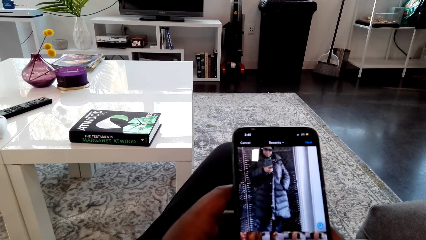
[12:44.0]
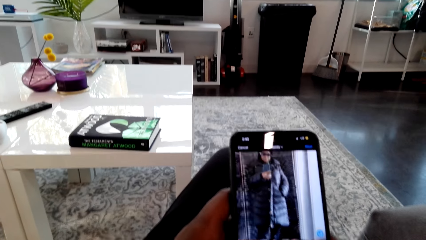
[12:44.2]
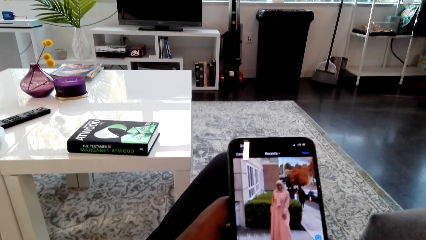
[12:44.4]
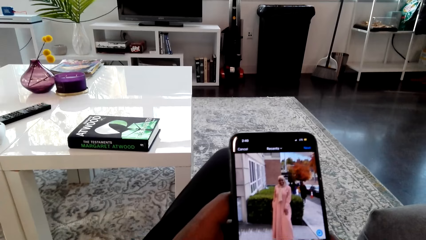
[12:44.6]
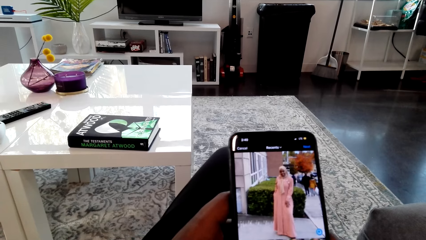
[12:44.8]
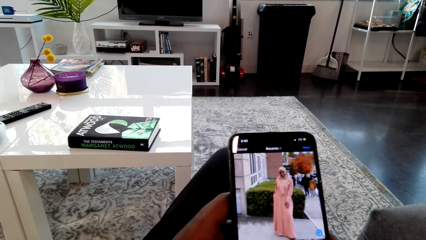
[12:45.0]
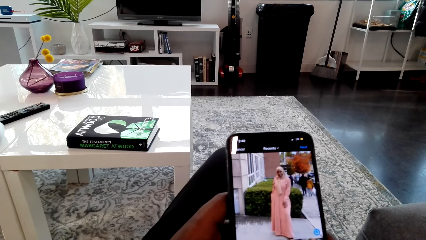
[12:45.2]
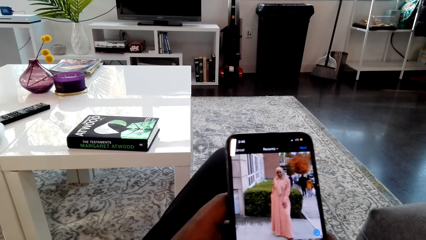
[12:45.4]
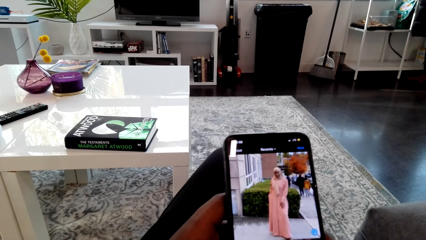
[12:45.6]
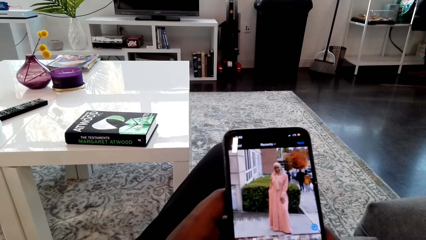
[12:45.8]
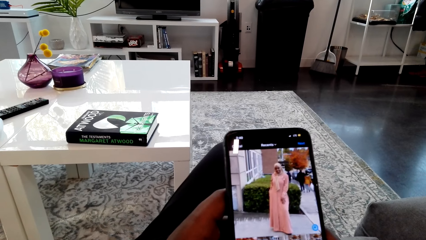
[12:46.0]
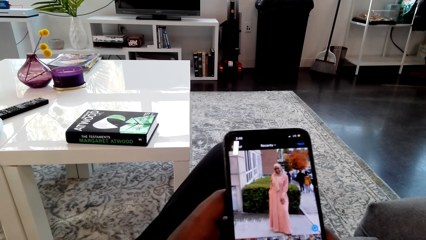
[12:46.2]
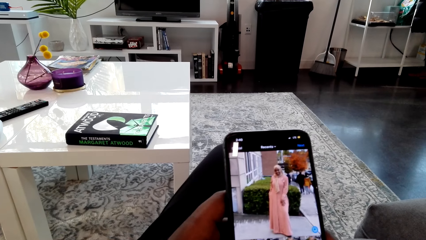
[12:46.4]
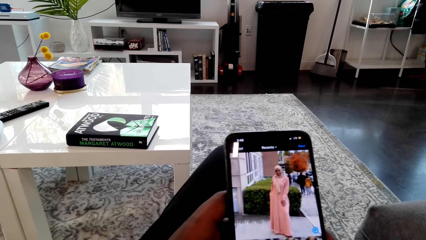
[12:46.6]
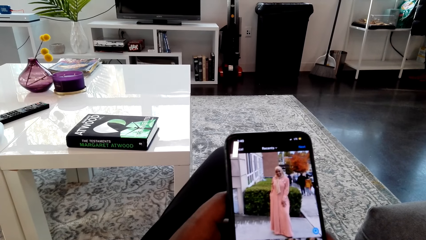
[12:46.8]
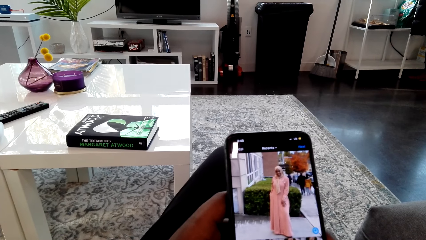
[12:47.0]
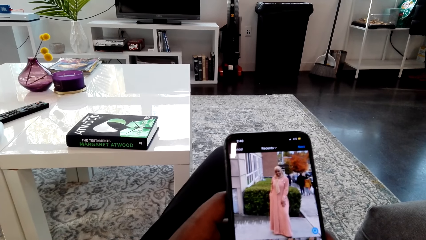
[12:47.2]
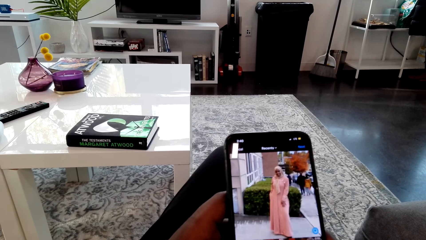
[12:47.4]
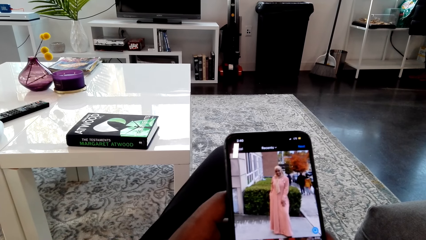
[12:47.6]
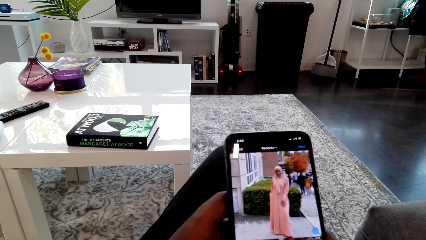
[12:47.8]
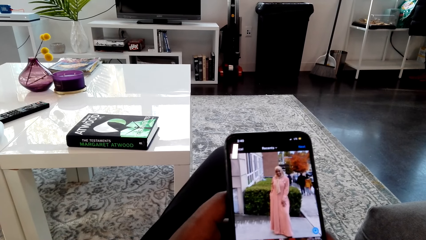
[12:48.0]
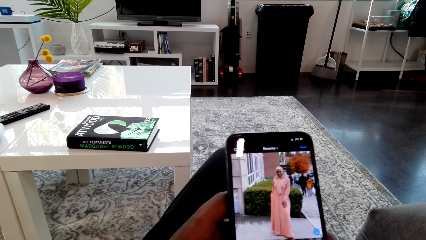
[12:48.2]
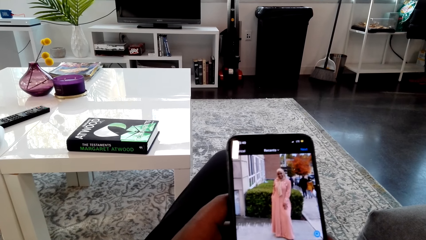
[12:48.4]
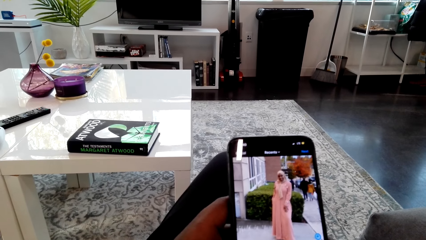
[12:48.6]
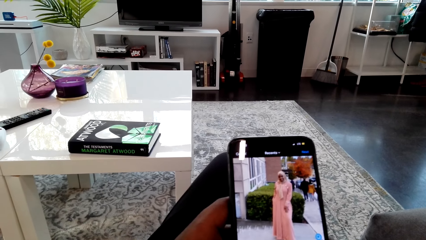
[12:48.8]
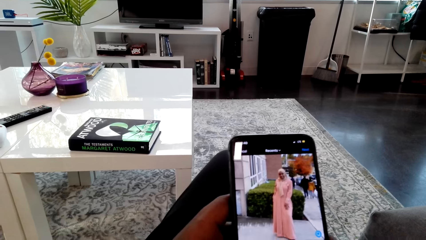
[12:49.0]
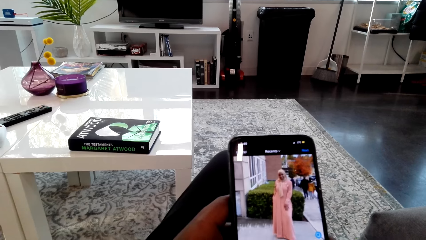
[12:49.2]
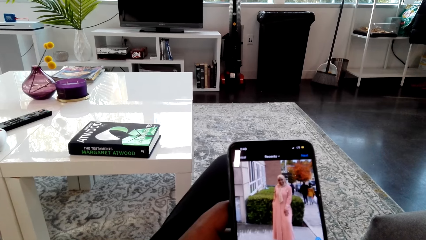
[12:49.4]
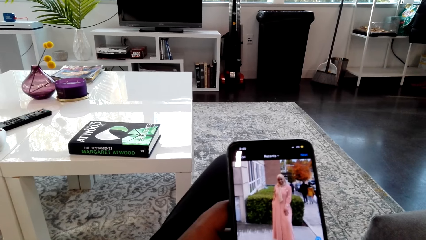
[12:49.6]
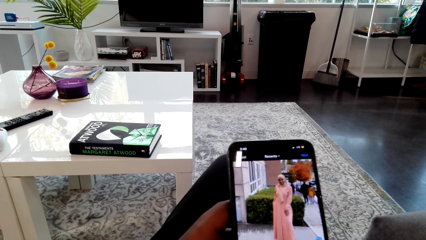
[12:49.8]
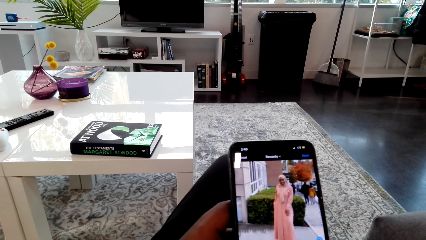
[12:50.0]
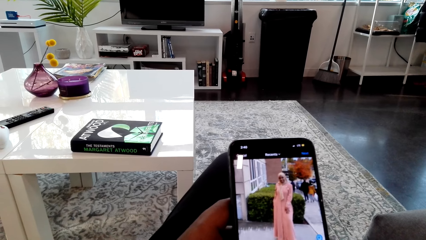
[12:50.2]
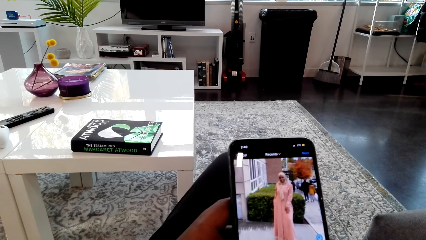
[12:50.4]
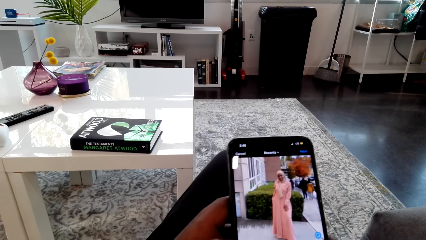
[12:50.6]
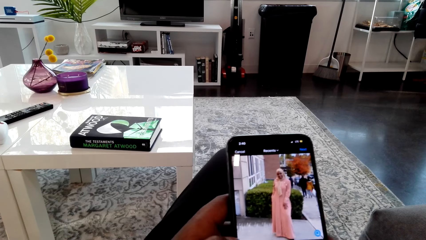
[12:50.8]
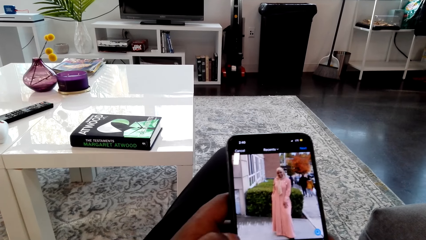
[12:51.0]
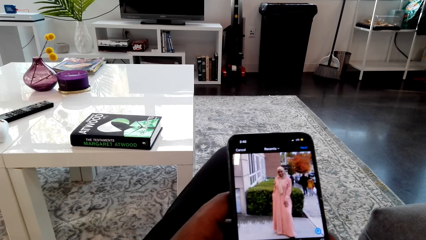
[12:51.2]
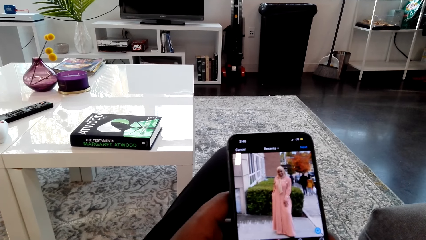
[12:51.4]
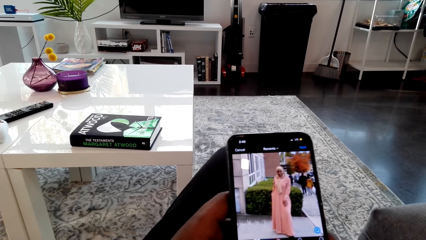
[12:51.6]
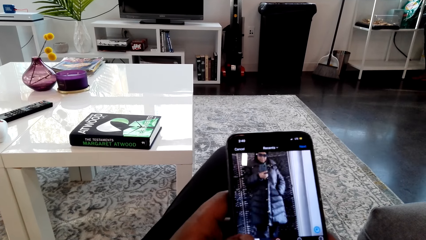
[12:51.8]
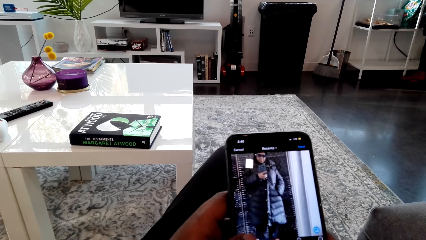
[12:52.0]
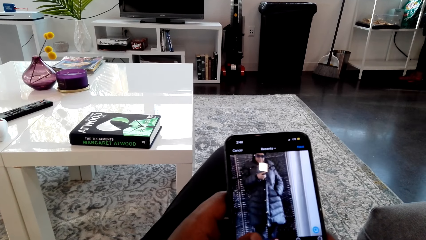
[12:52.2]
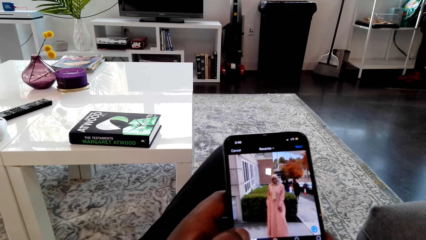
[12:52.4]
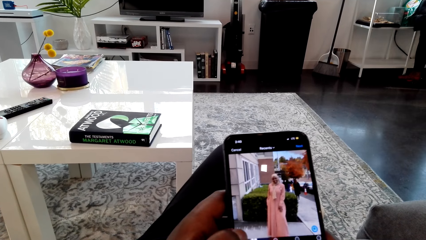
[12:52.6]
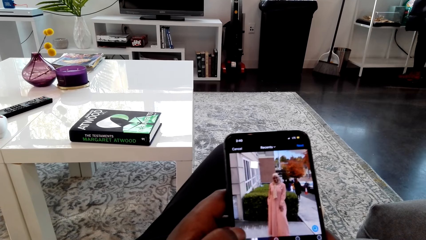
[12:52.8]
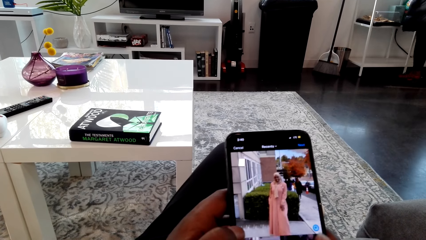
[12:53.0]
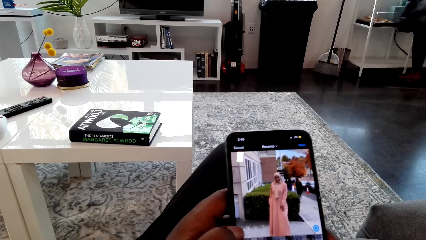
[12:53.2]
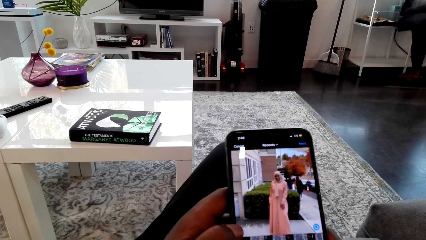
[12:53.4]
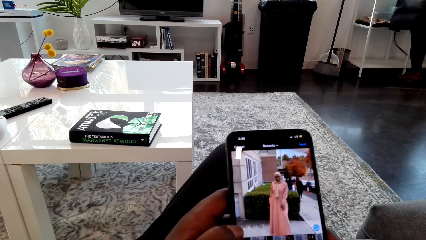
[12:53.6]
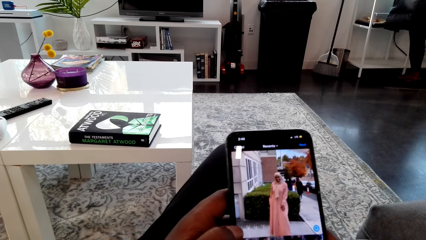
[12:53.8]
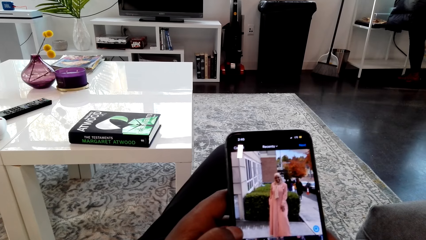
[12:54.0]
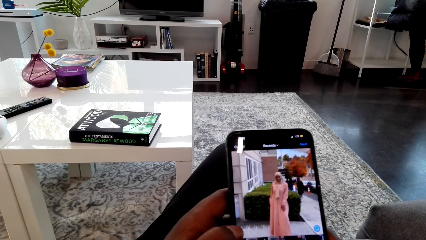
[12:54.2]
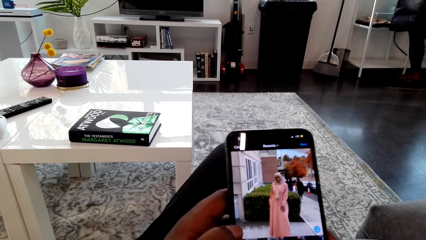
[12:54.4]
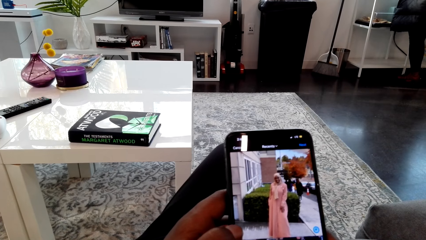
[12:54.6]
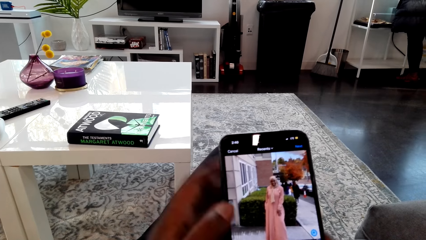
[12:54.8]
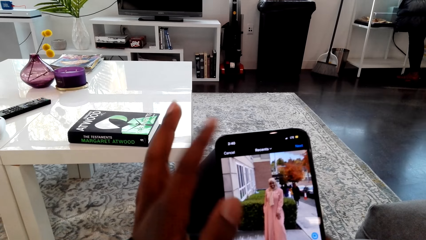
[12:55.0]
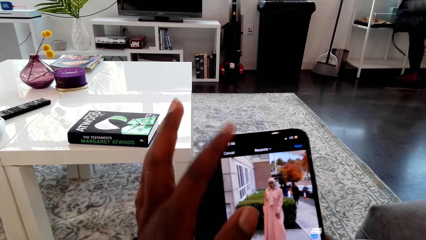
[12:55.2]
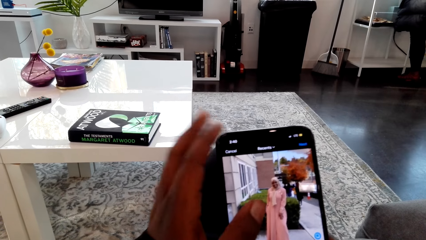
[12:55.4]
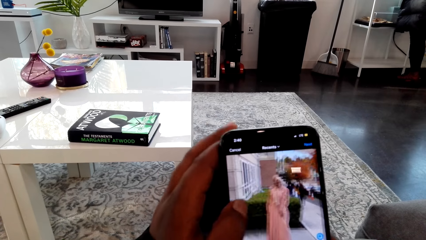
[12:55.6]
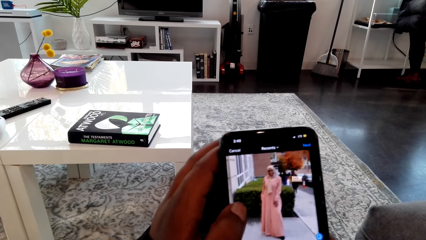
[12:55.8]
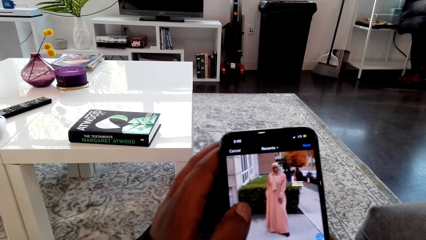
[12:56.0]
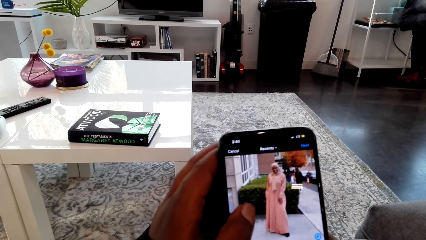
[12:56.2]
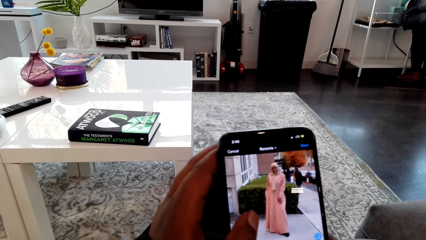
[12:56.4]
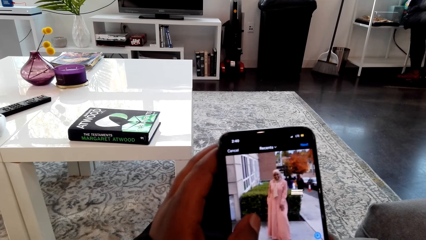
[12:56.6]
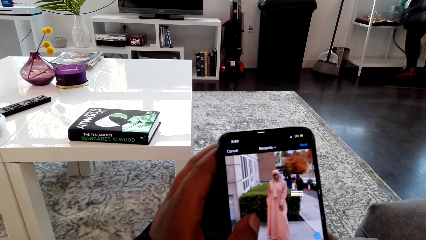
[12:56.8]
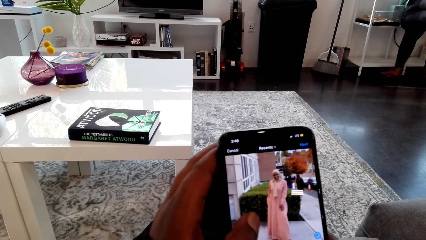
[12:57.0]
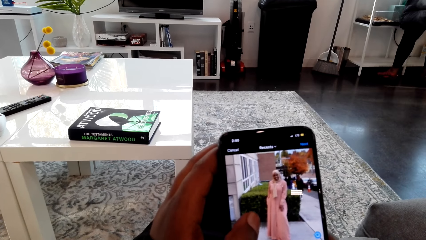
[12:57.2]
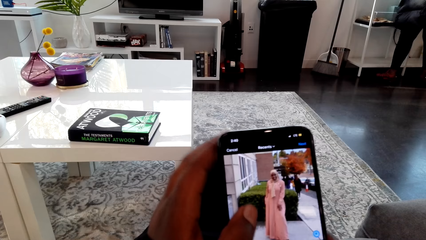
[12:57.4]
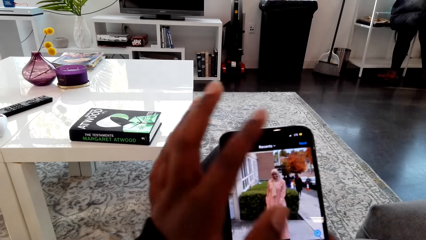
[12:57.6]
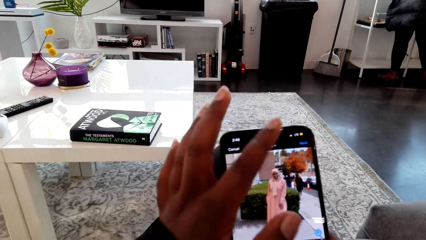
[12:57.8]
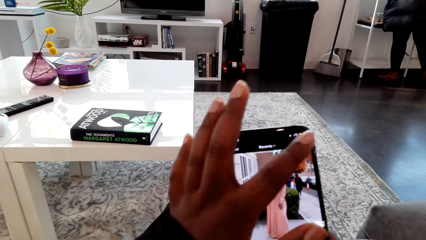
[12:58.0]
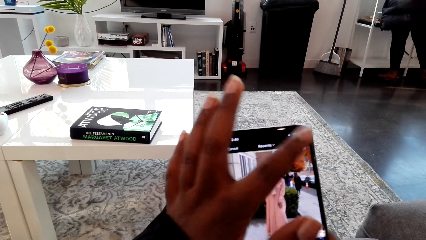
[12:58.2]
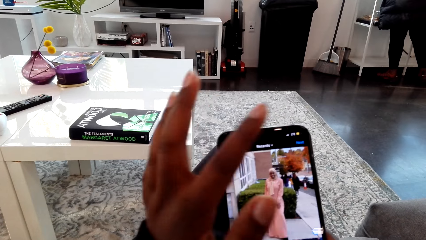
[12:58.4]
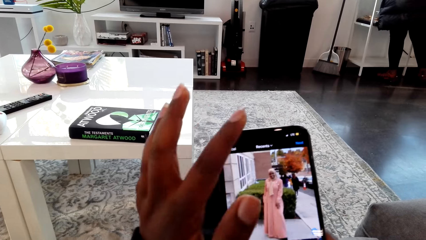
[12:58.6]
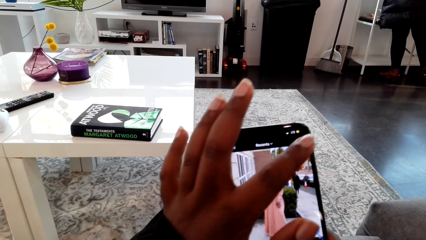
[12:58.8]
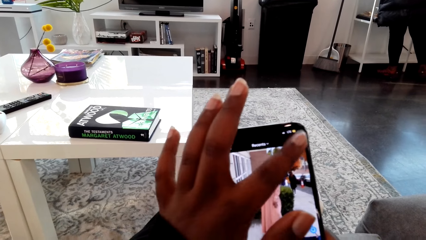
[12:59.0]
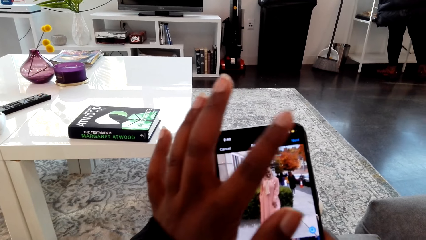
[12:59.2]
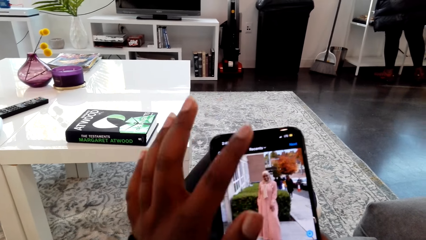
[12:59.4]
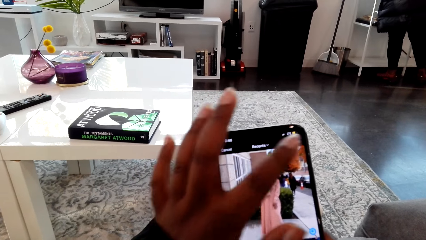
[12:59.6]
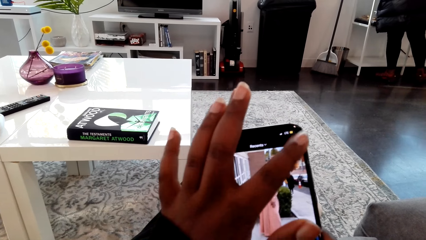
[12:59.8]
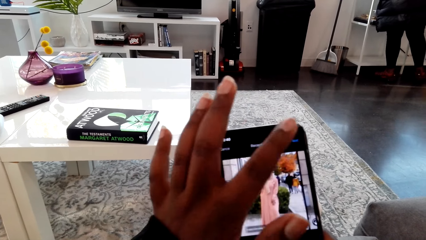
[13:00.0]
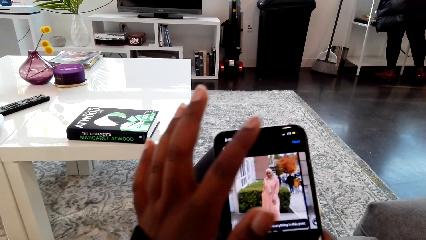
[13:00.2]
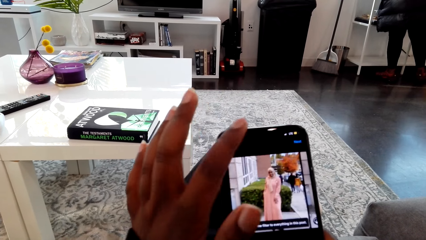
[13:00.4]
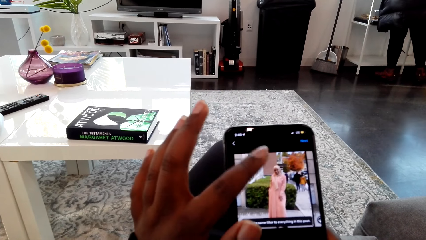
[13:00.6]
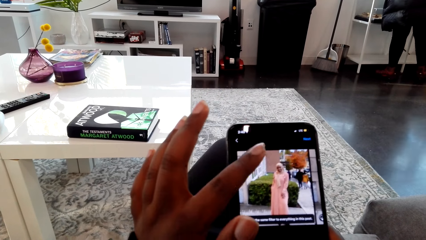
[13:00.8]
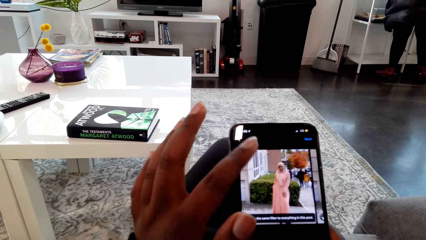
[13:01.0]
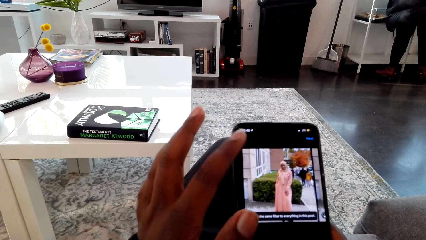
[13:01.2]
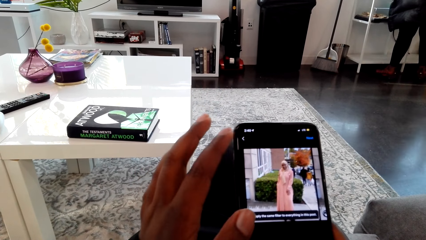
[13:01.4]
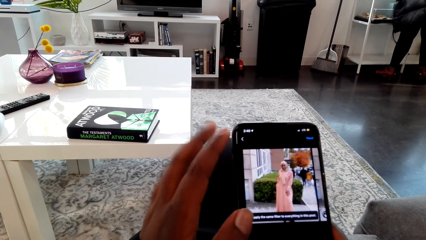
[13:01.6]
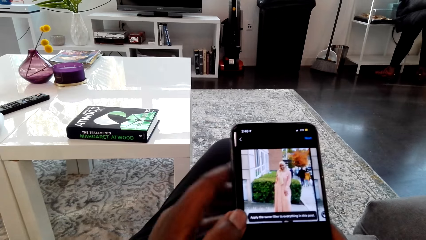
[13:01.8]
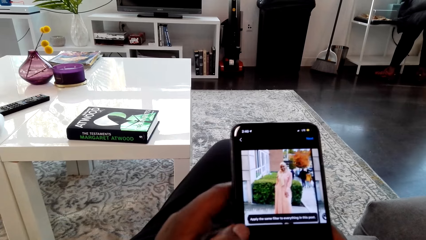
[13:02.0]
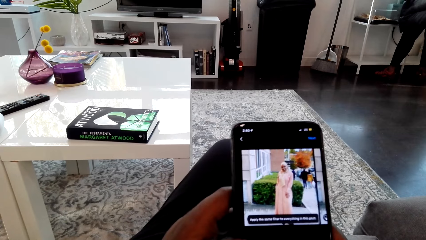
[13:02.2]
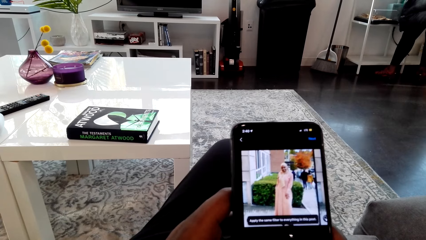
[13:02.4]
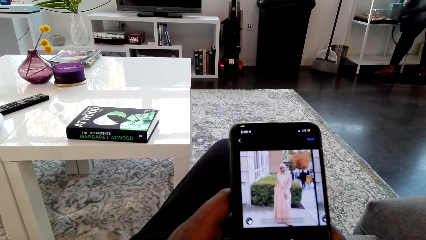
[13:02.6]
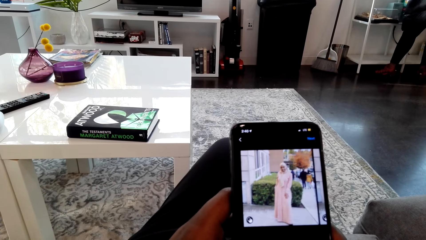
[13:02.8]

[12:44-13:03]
The camera wearer looks at the phone screen and talks to a woman. They look at the phone screen. The woman talks to the camera wearer. The camera wearer looks at the phone screen and talks to the woman. They look at the phone screen and touch the phone screen with the left hand finger. They look at the phone screen and touch the phone screen with the left hand finger.
